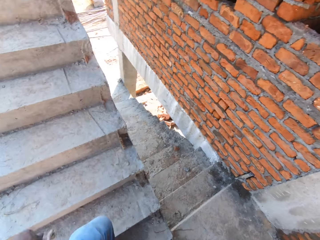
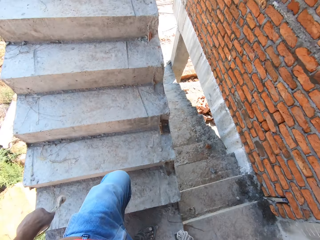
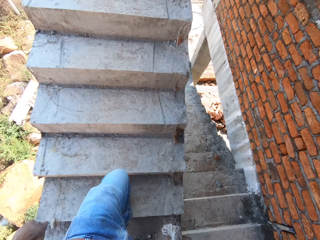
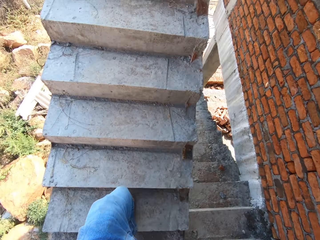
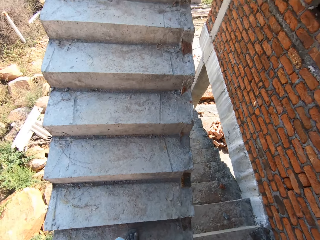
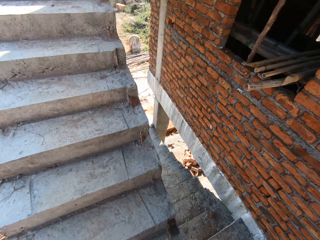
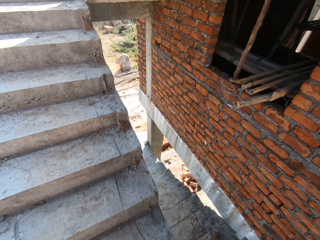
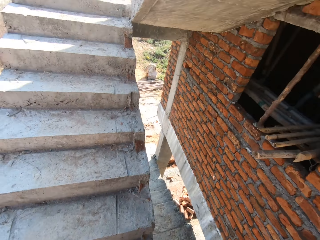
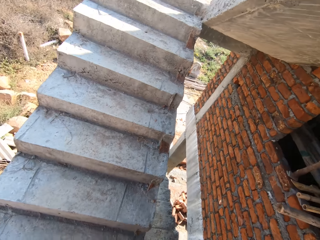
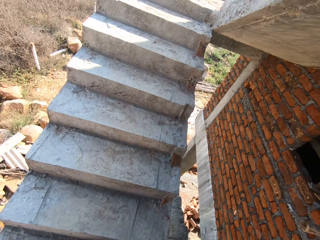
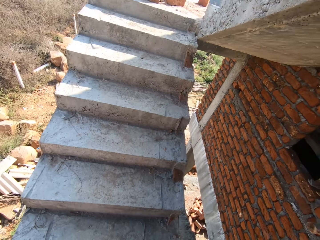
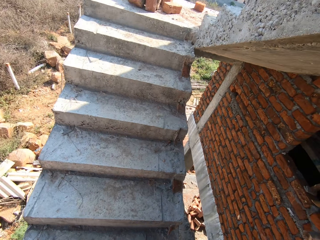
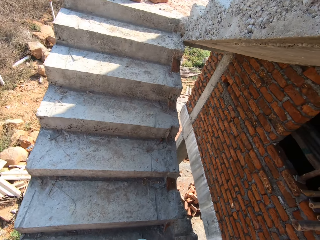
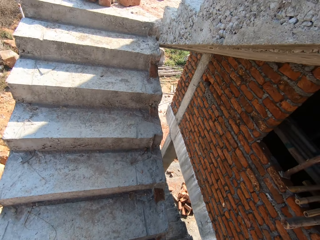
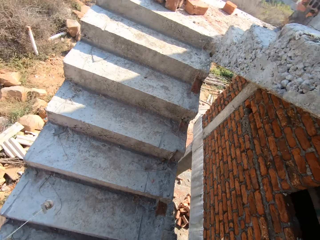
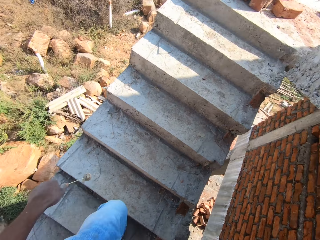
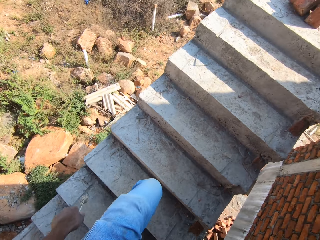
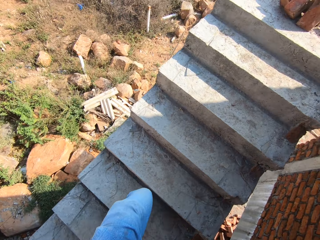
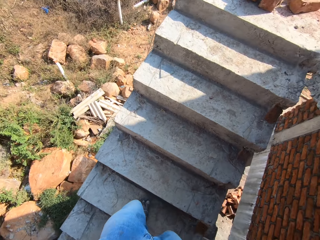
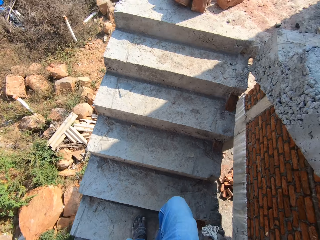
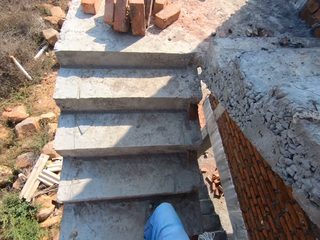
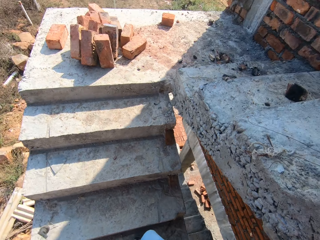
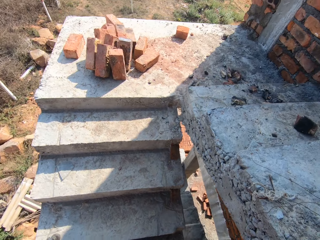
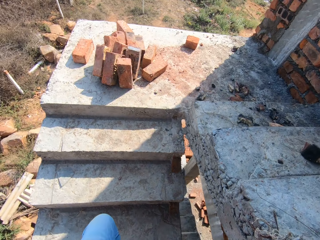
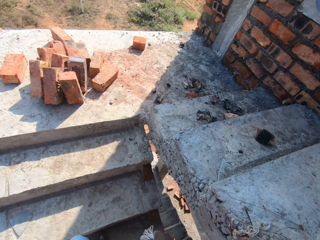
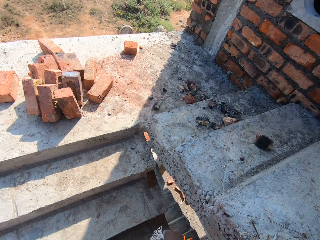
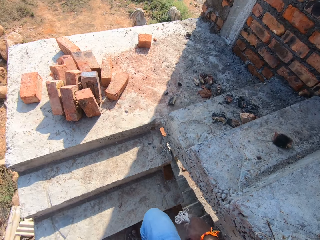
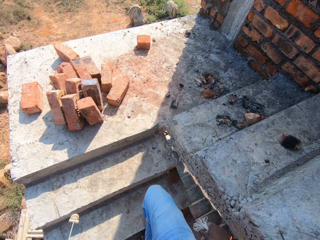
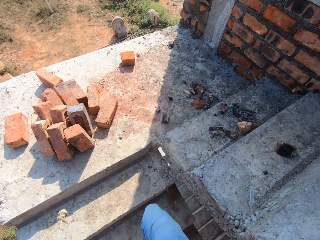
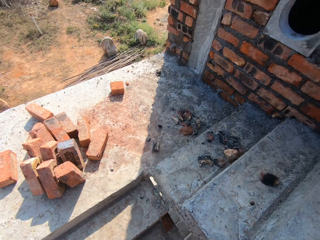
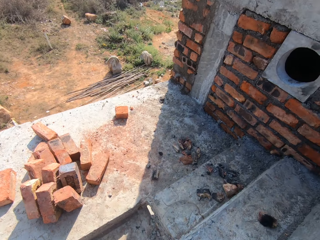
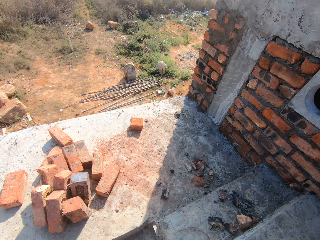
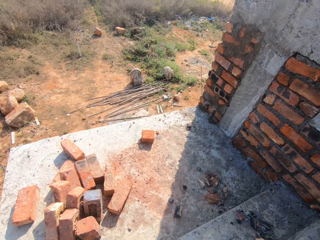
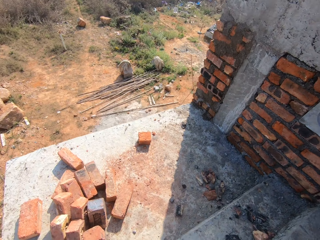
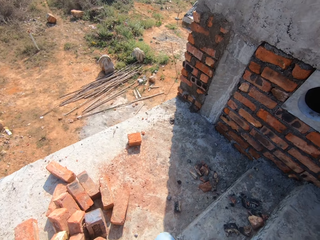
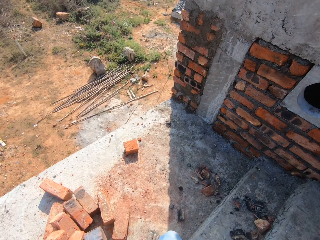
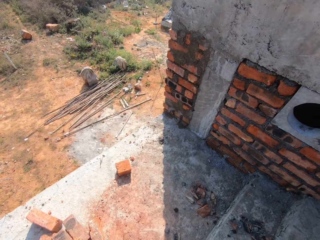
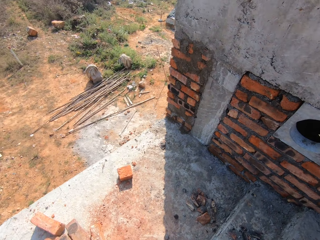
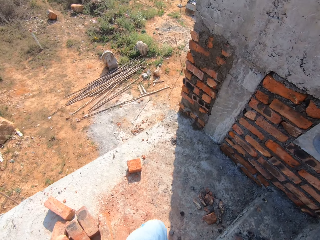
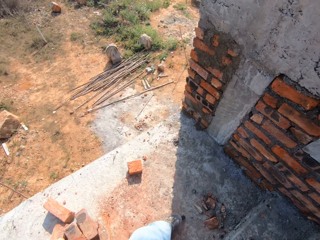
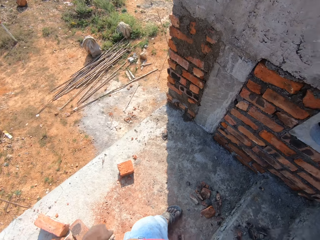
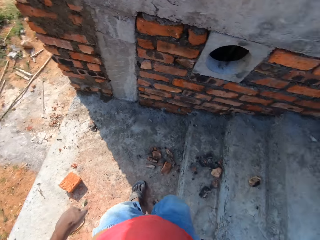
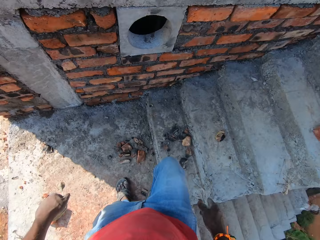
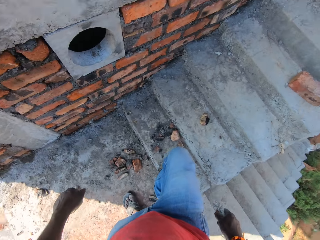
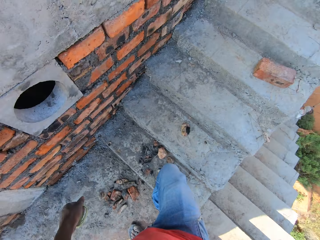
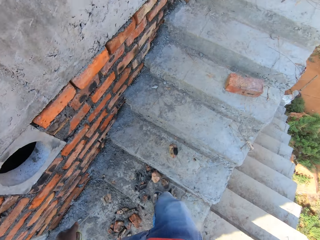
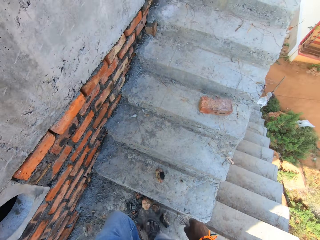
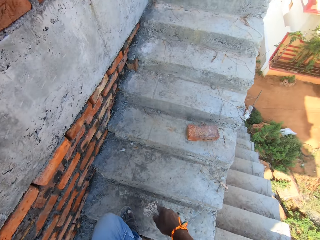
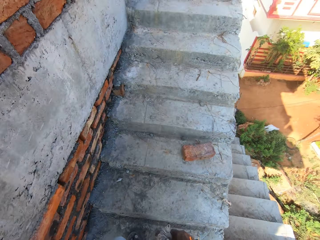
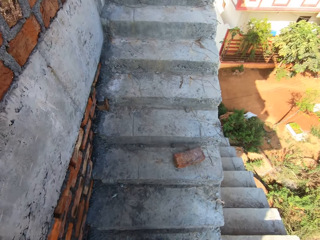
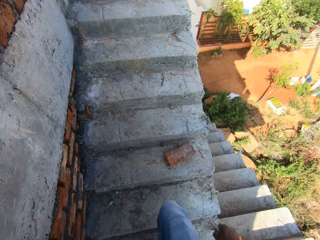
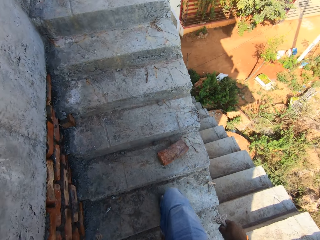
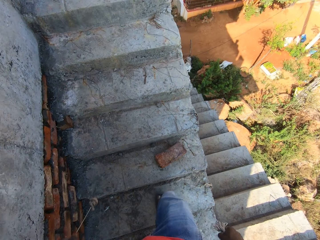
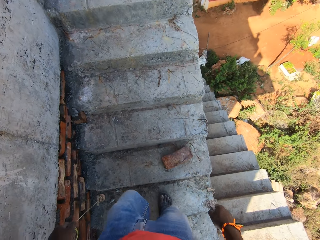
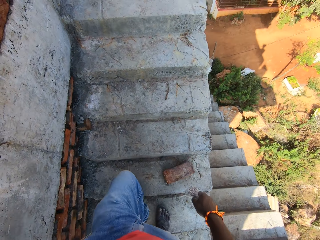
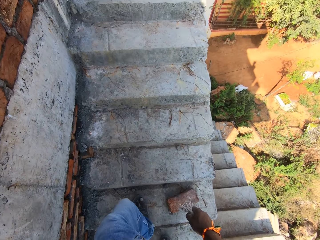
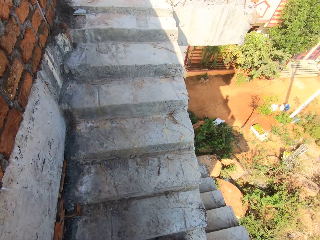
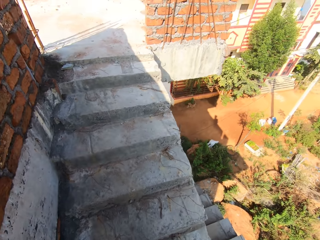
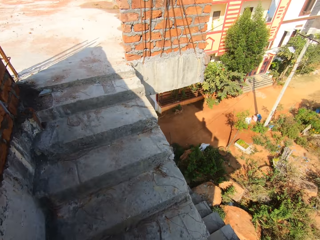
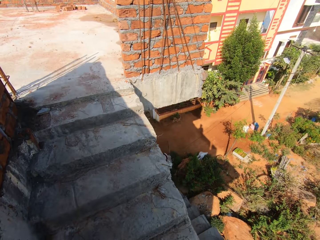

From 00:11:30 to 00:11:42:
The camera wearer walks around. They climb the stairs.

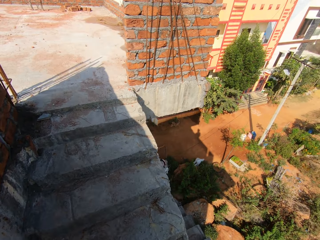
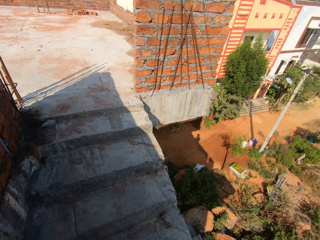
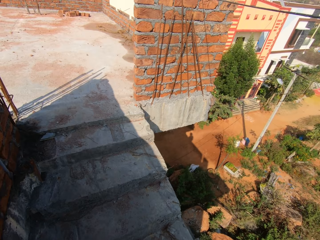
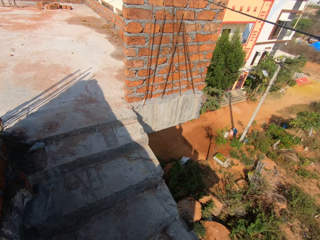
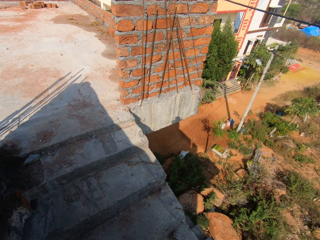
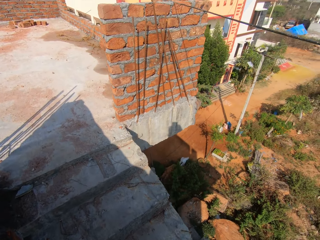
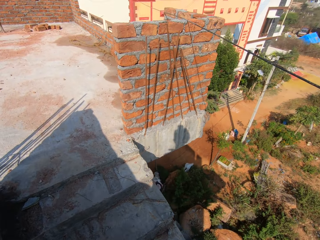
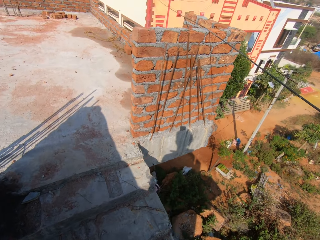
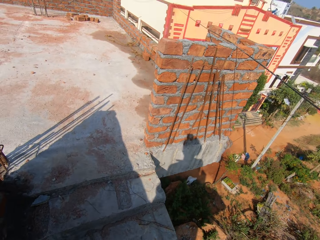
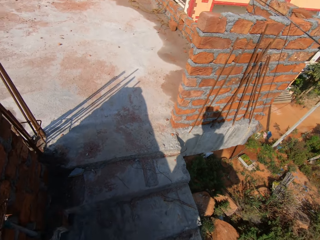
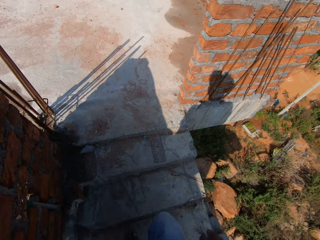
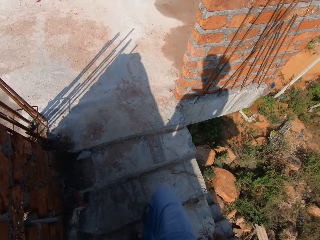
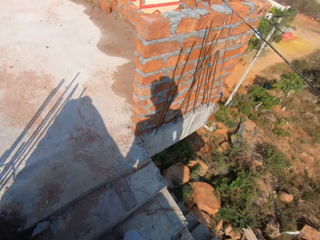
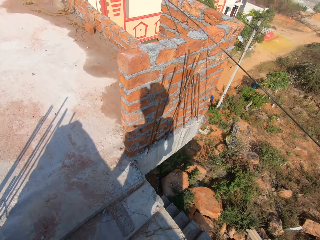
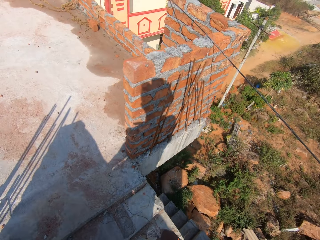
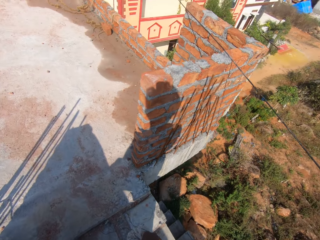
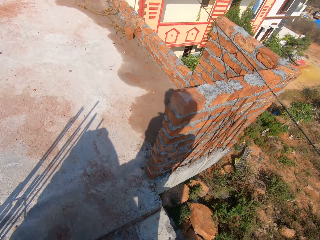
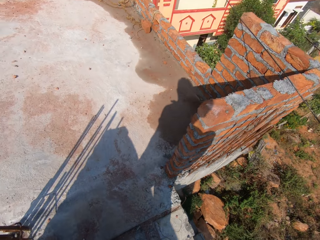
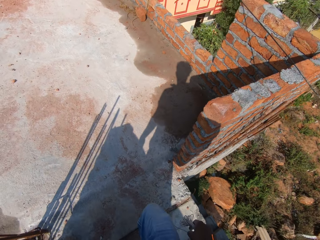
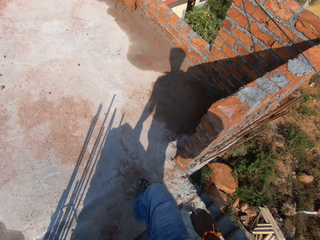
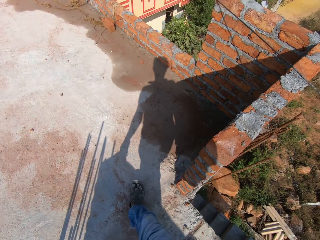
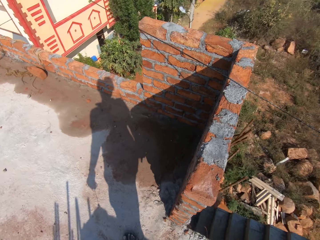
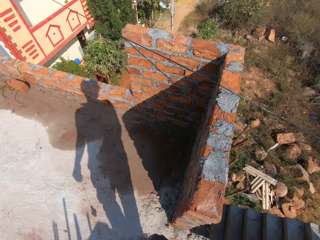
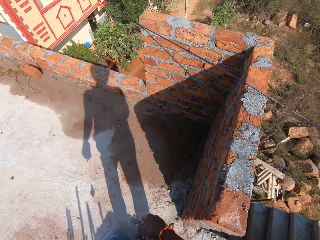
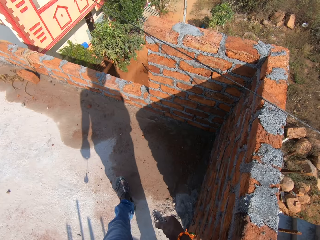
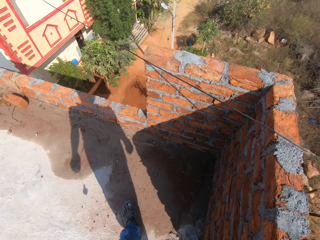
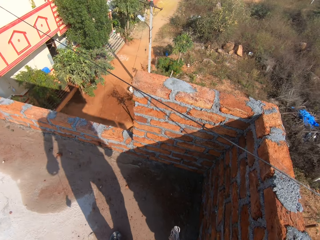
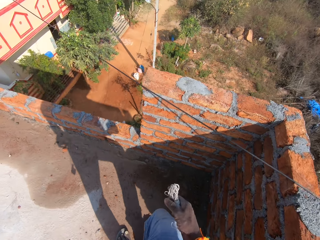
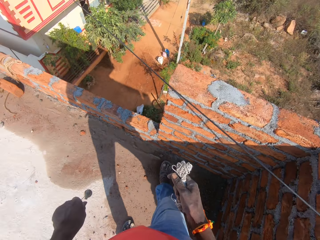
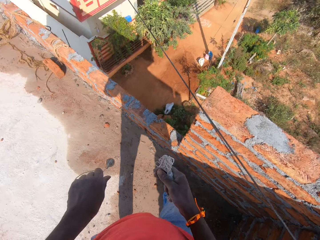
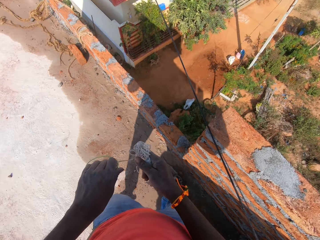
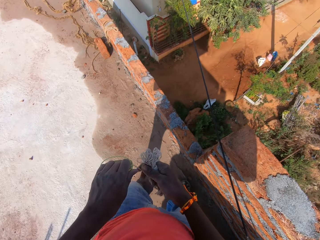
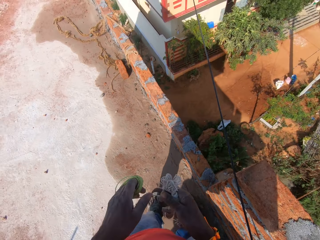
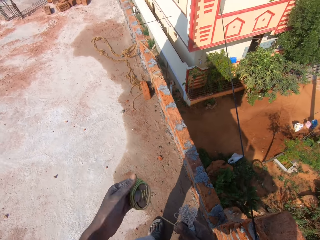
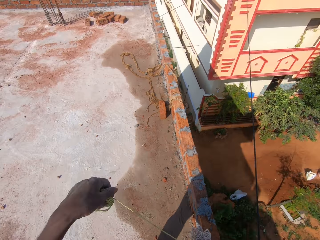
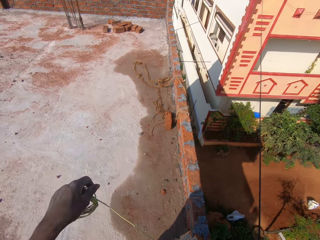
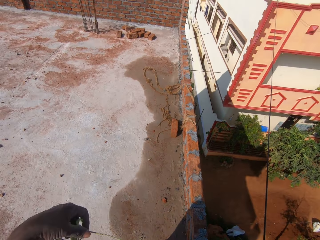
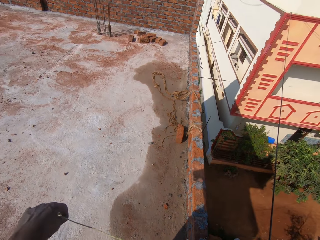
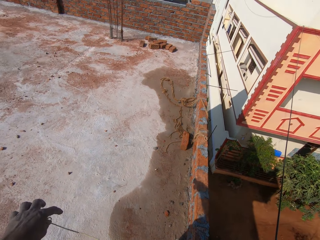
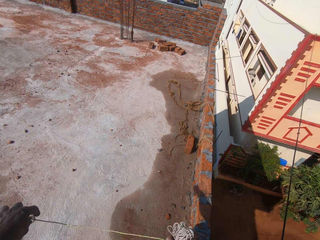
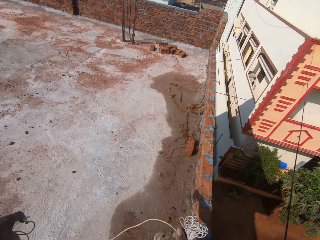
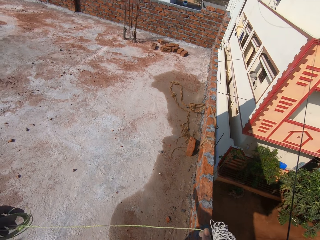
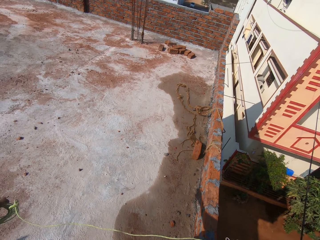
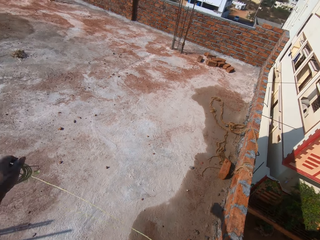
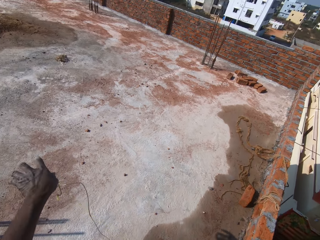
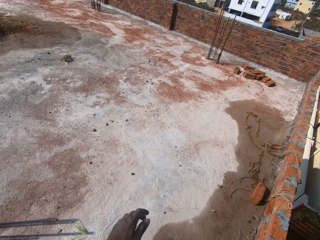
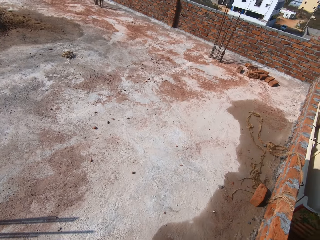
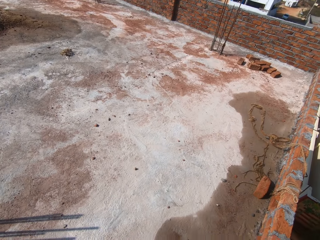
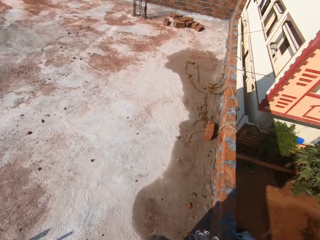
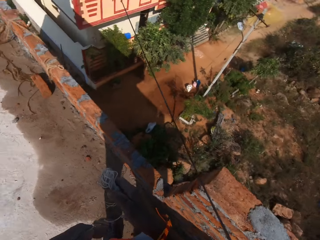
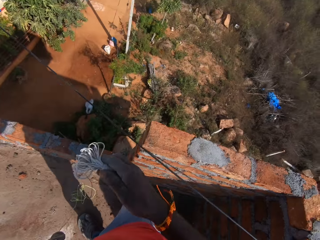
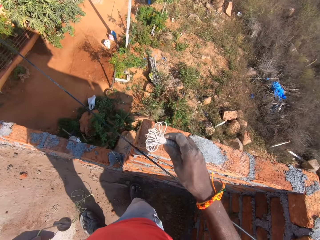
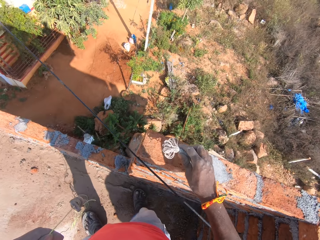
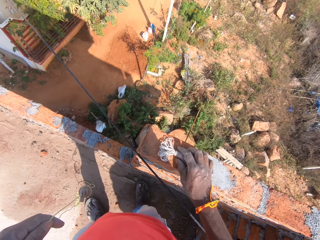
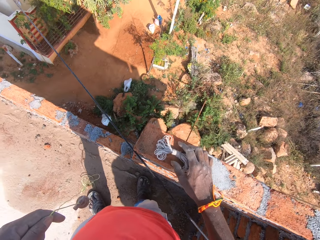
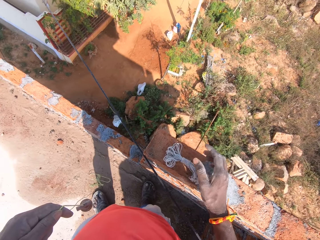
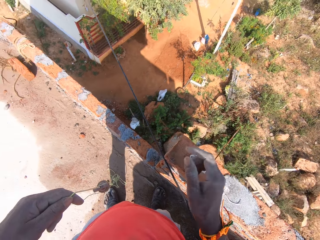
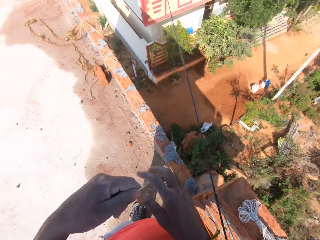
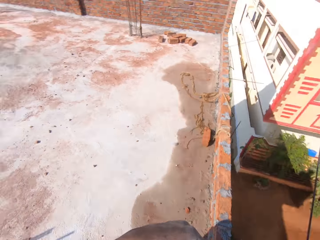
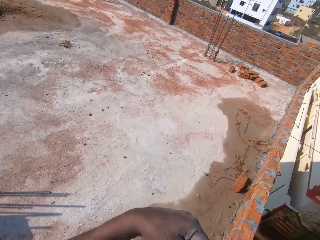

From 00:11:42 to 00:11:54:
The camera wearer stretches the thread or string. They unroll the string on the left hand. They place the string on the wall with the right hand.
